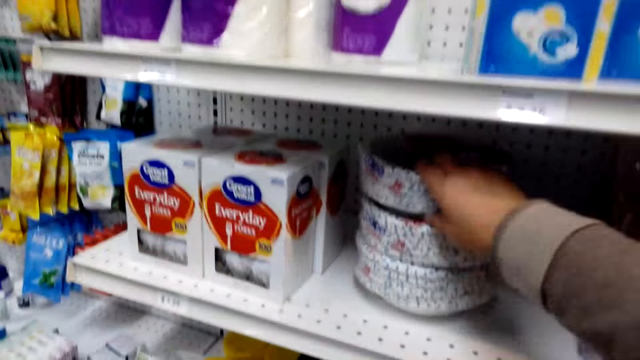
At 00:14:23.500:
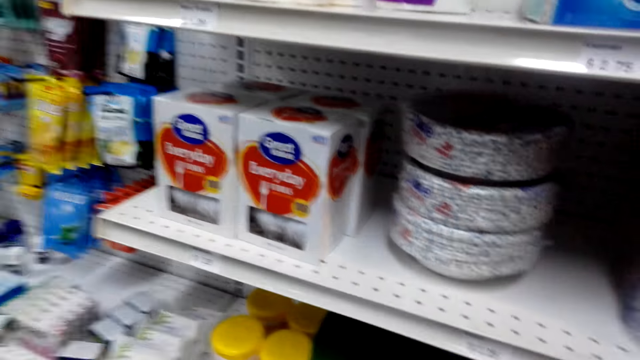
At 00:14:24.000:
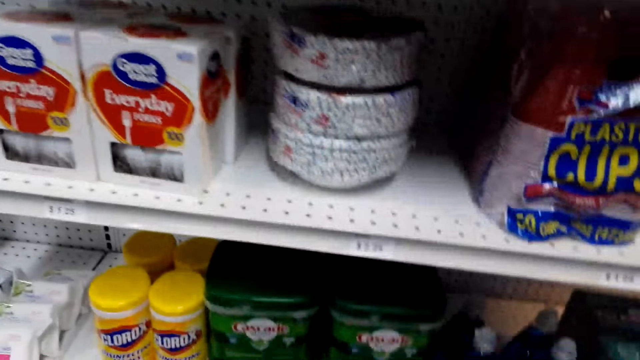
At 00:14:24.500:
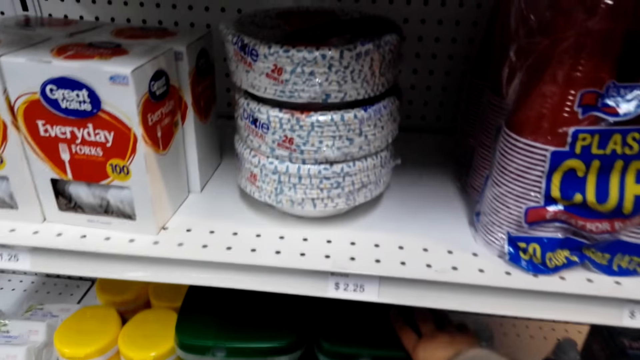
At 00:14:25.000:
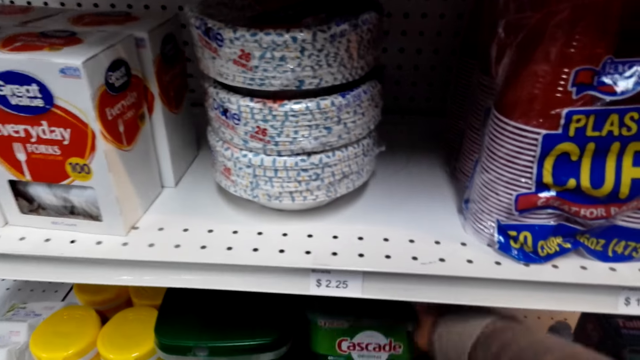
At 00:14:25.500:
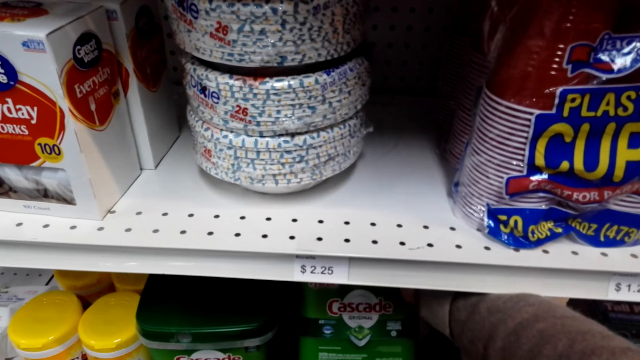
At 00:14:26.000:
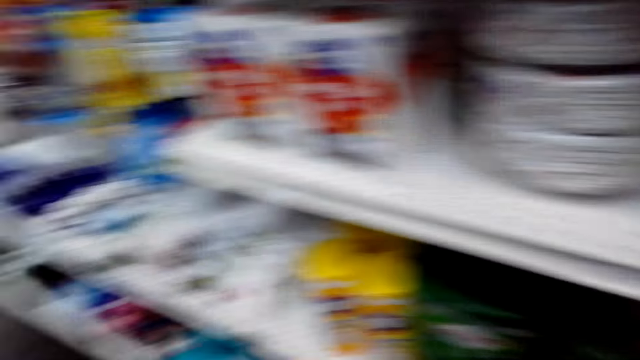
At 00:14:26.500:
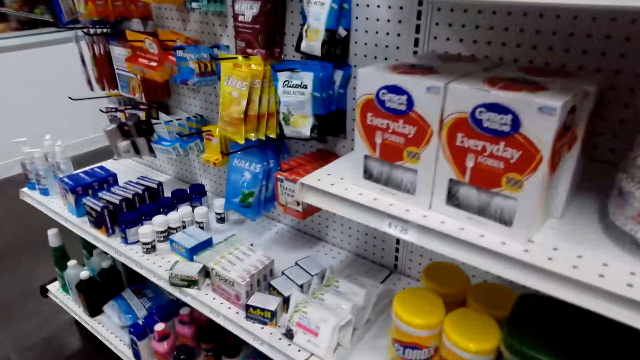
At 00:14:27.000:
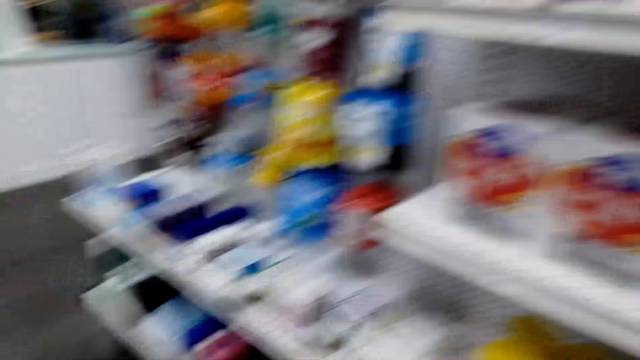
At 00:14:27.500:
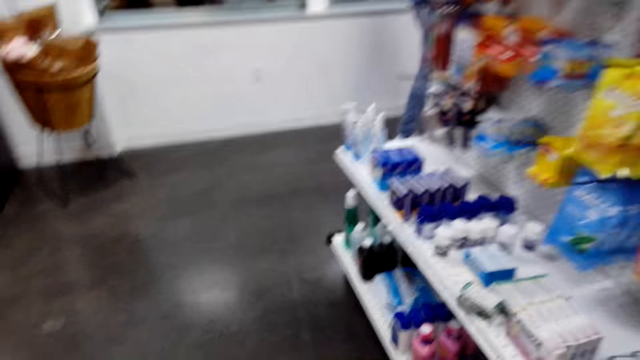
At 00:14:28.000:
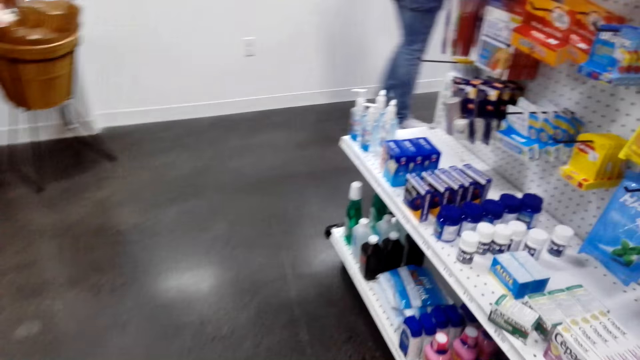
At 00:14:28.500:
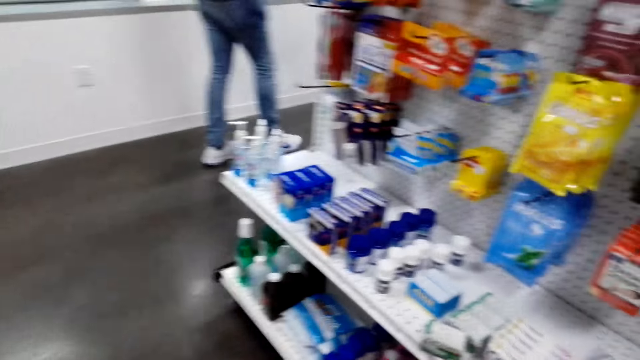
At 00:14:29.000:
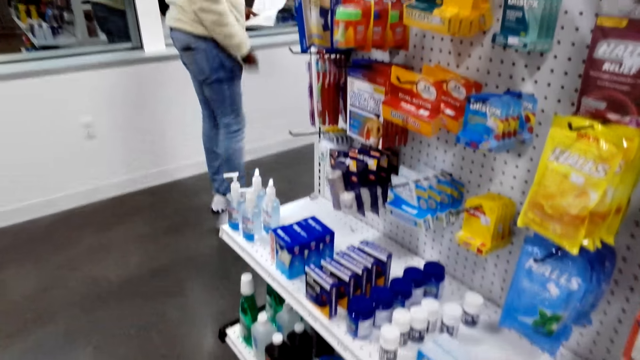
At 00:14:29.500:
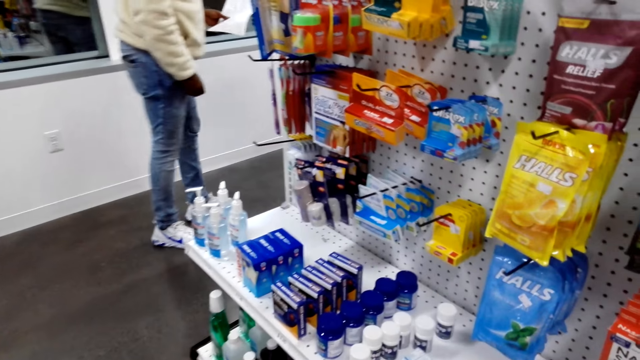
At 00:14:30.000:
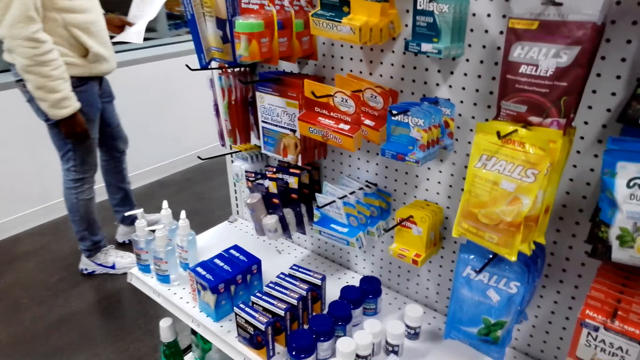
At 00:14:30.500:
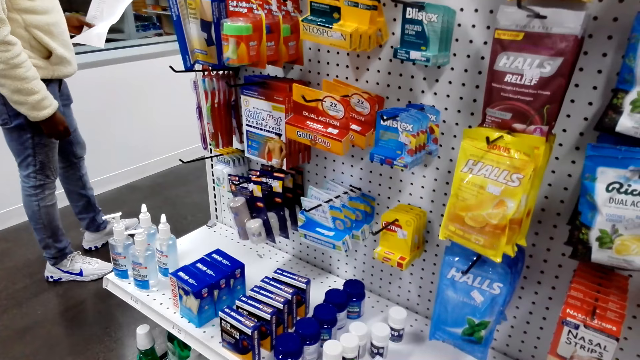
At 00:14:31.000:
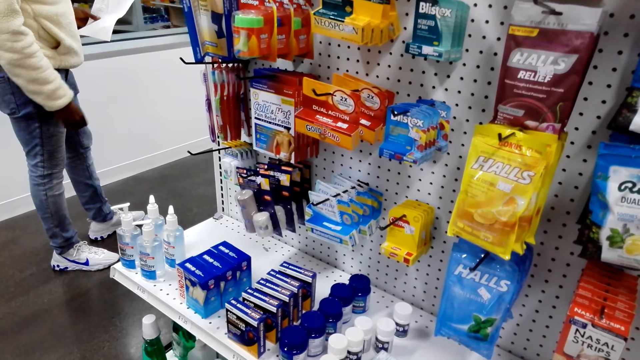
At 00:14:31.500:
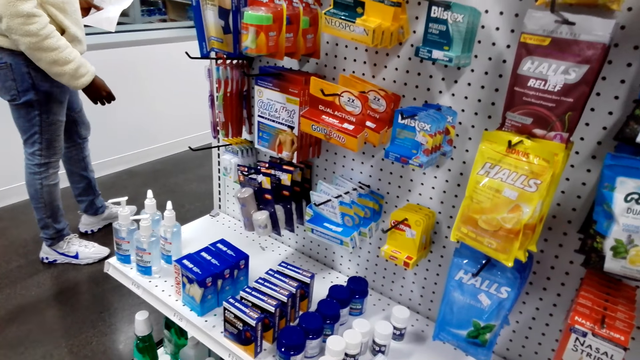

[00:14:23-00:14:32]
The camera wearer walks around.

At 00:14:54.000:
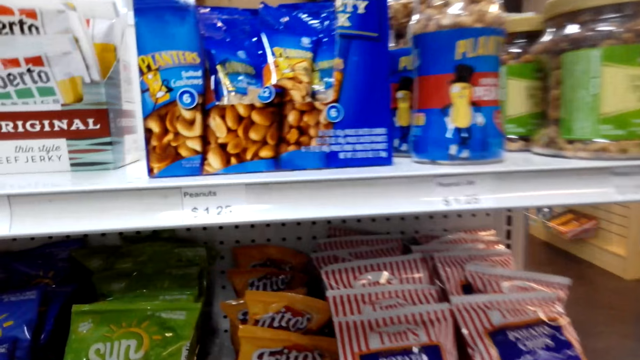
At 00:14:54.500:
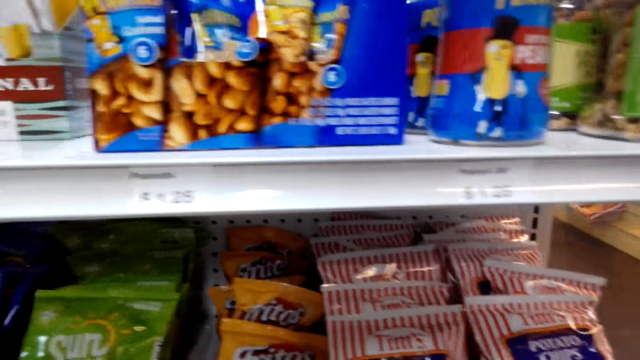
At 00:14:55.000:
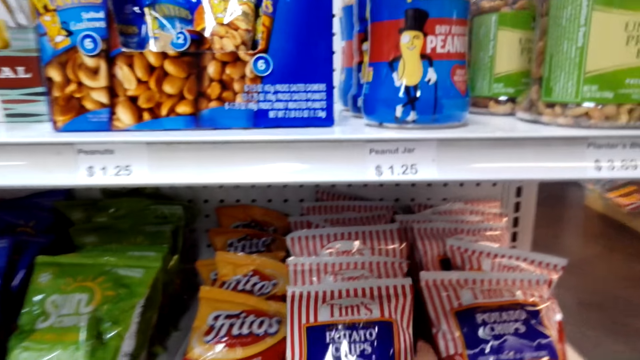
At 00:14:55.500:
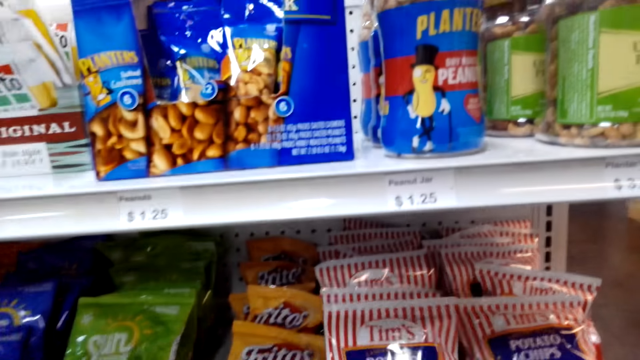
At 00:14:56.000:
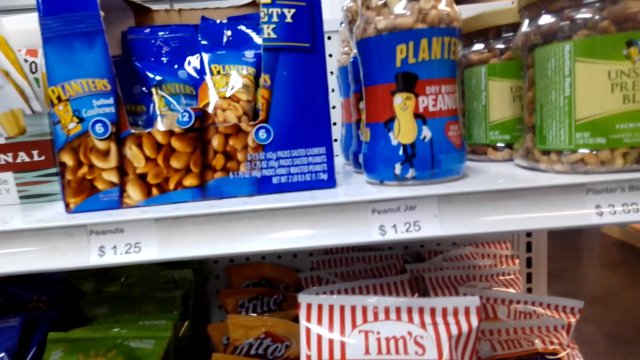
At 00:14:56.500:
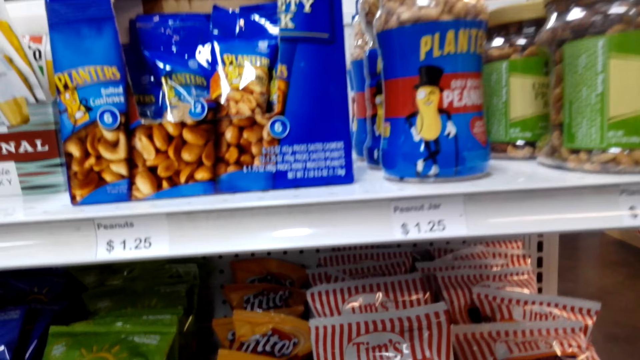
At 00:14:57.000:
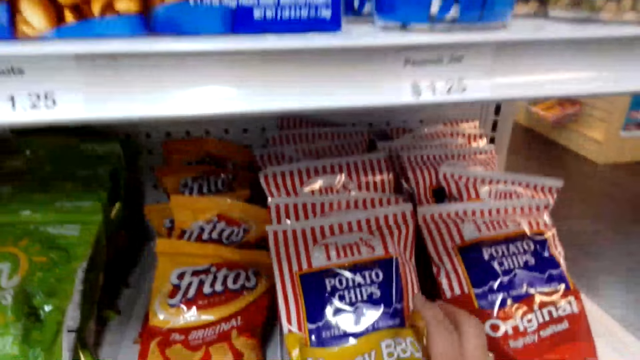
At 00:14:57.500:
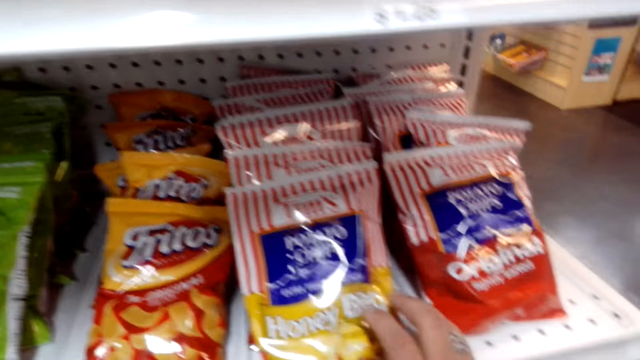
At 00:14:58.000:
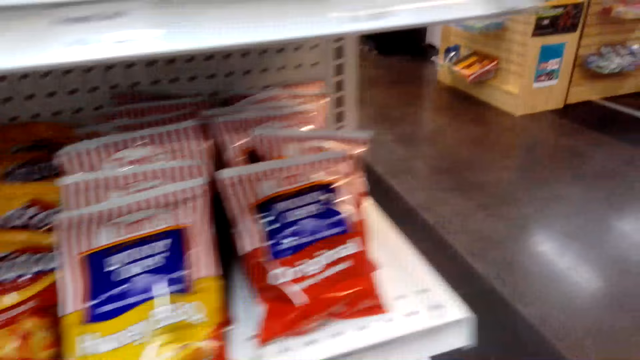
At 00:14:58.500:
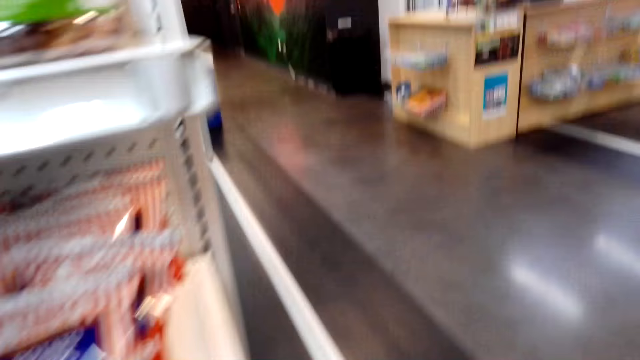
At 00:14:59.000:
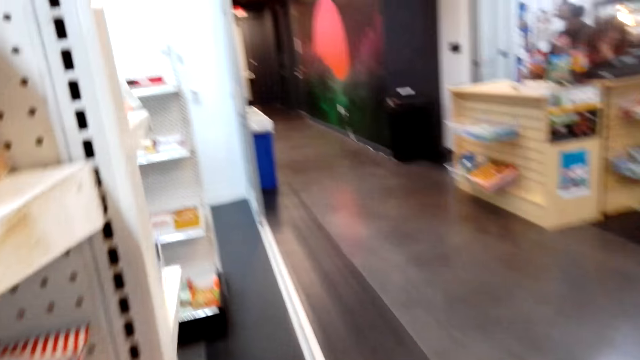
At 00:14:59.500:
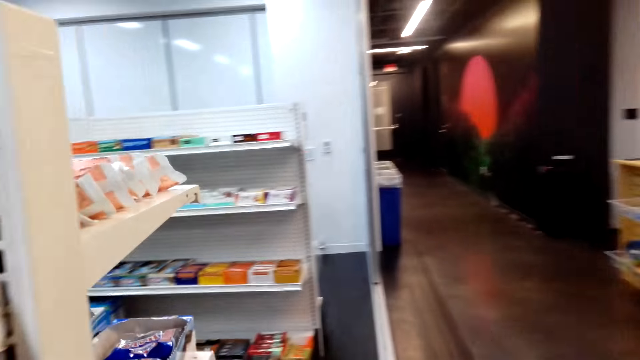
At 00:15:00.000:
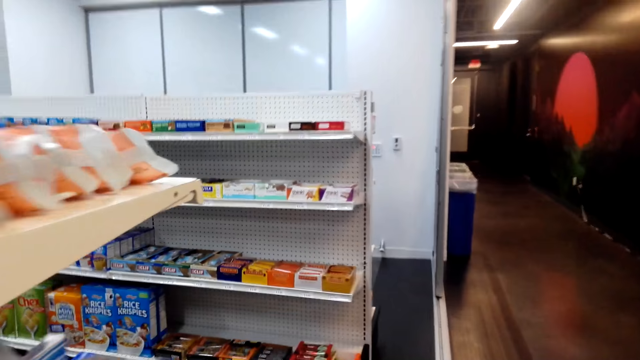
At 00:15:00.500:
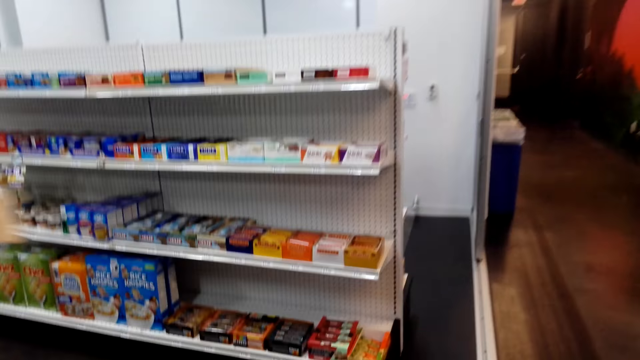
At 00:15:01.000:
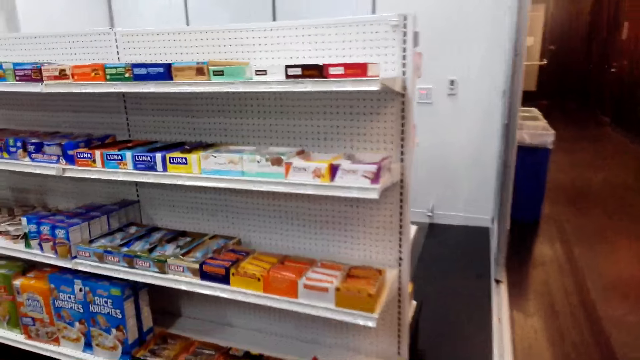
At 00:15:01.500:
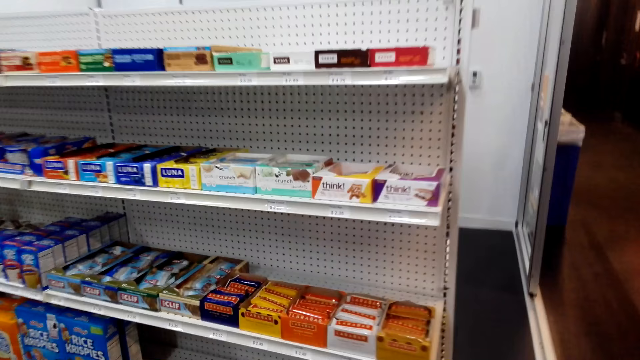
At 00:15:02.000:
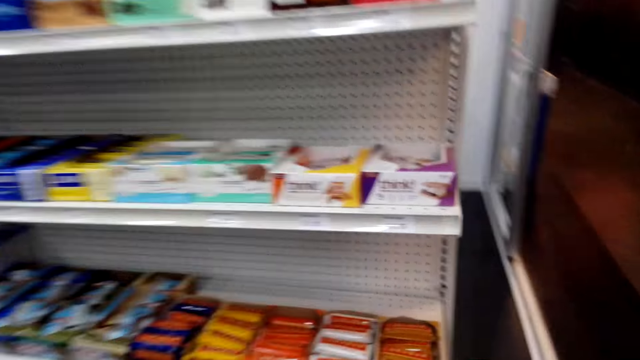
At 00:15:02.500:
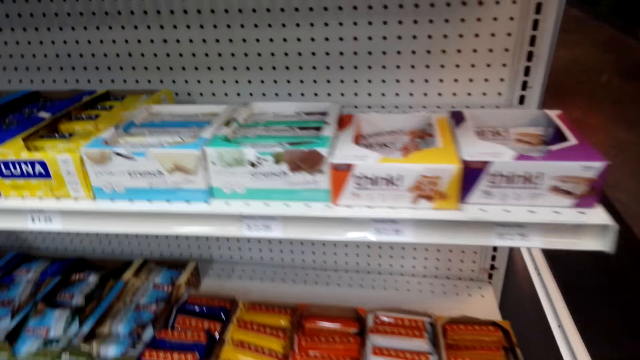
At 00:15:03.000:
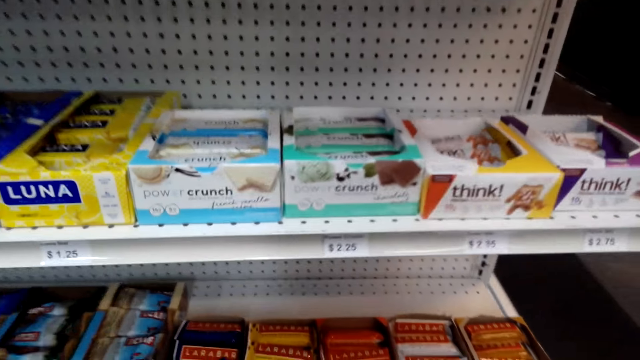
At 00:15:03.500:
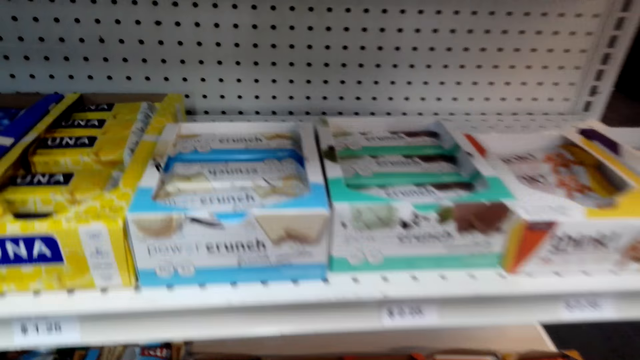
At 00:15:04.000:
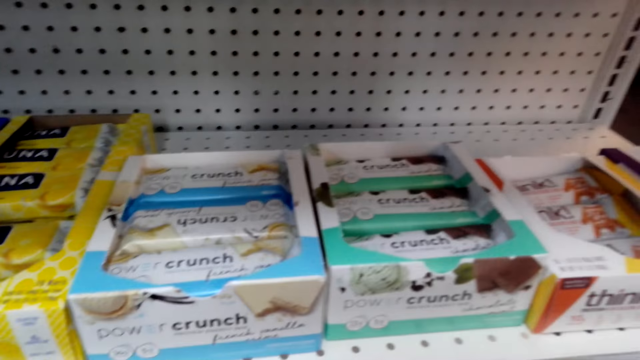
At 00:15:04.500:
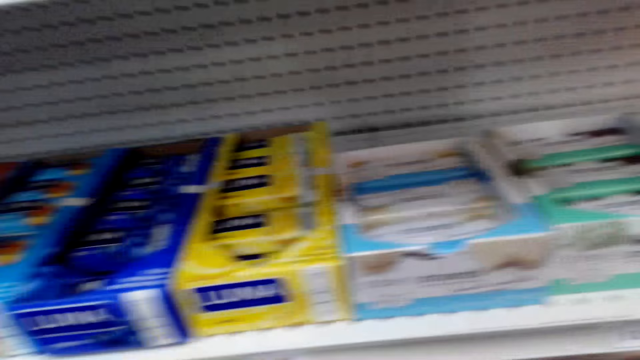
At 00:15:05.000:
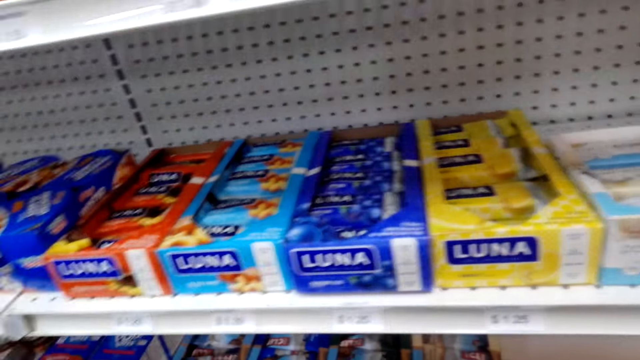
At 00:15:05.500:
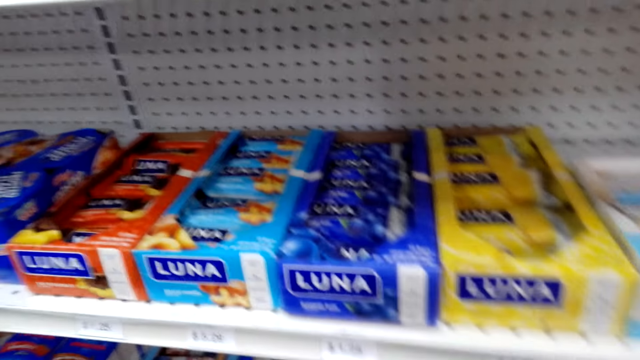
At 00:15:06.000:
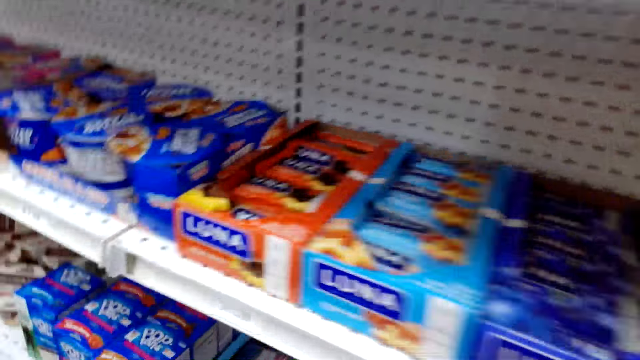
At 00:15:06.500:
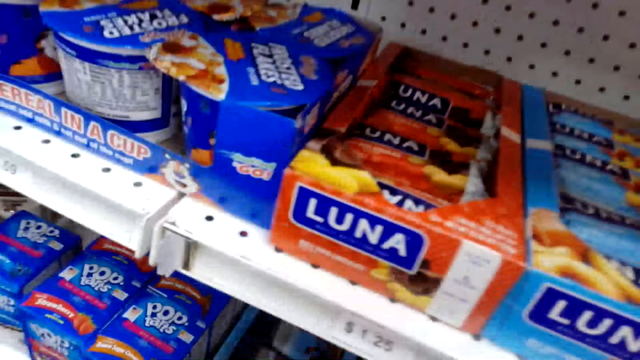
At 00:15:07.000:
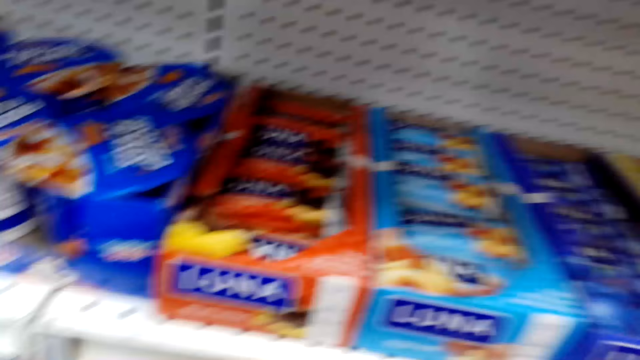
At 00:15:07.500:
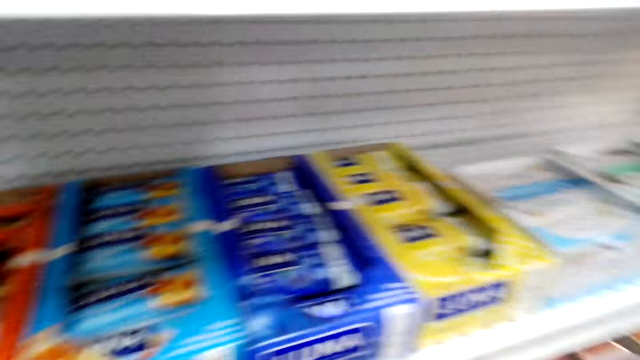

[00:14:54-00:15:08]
The camera wearer holds a milk packet on the shelf. They pick a potato chips packet on the shelf. They put the potato chips packet on the shelf. They walk around and check items on the shelf.
